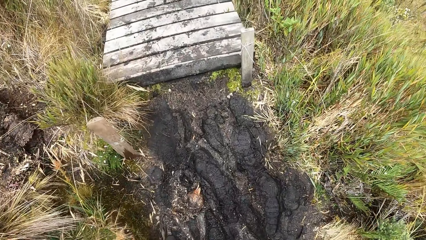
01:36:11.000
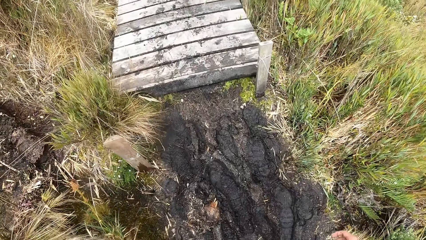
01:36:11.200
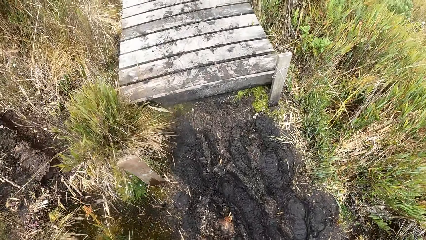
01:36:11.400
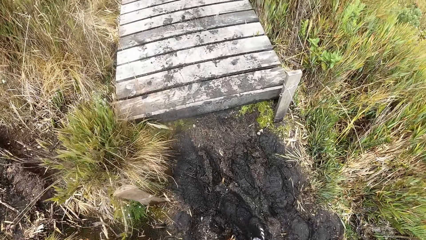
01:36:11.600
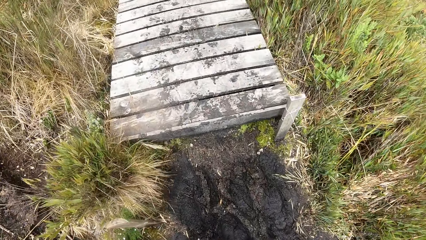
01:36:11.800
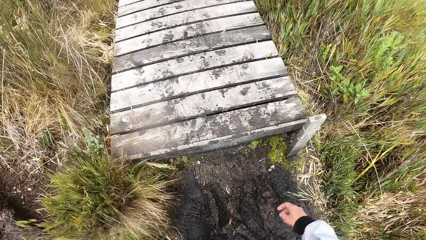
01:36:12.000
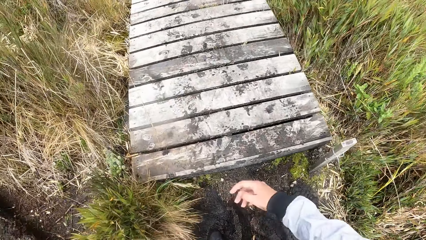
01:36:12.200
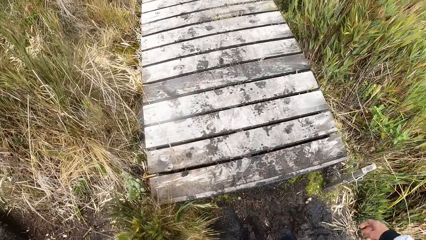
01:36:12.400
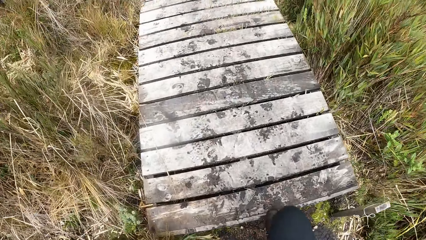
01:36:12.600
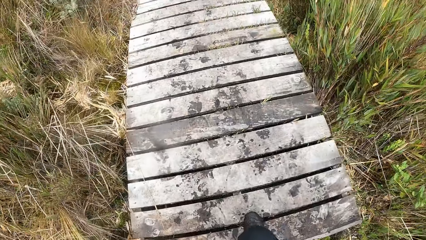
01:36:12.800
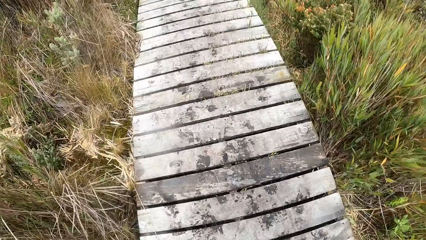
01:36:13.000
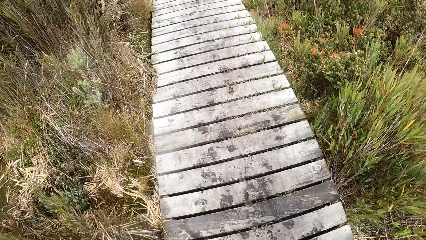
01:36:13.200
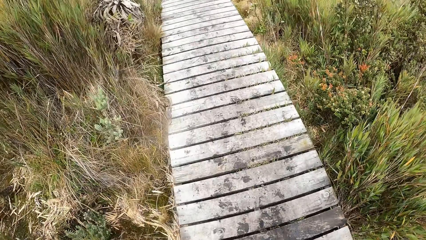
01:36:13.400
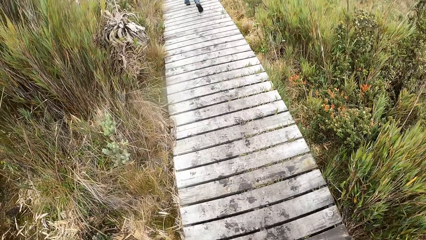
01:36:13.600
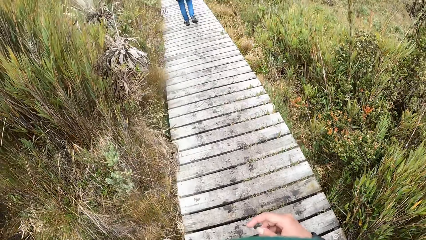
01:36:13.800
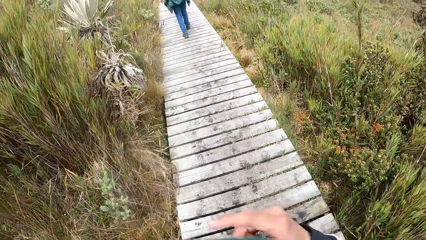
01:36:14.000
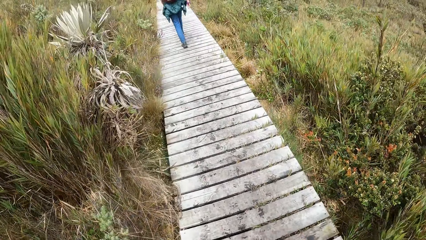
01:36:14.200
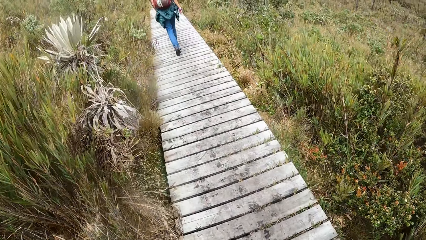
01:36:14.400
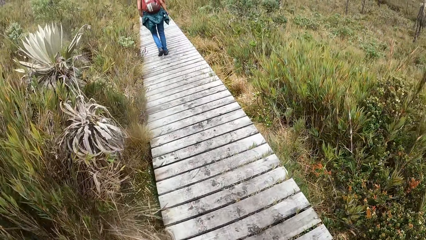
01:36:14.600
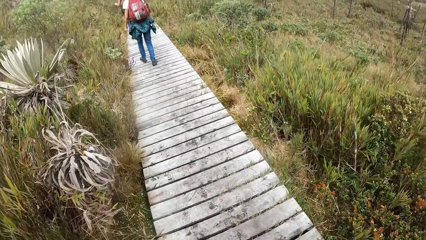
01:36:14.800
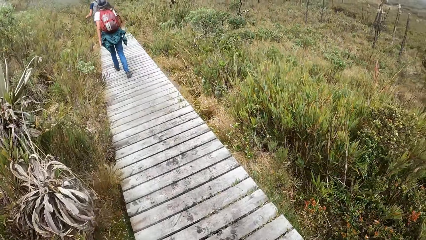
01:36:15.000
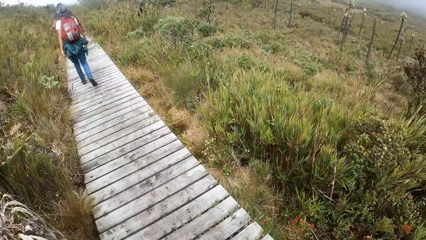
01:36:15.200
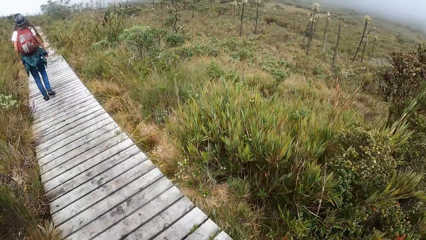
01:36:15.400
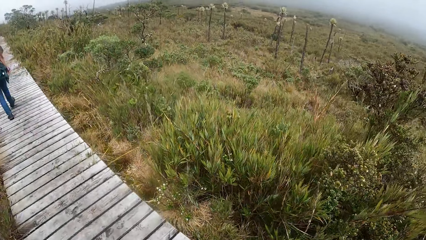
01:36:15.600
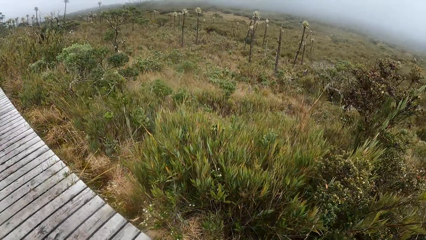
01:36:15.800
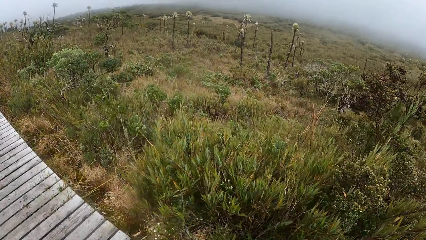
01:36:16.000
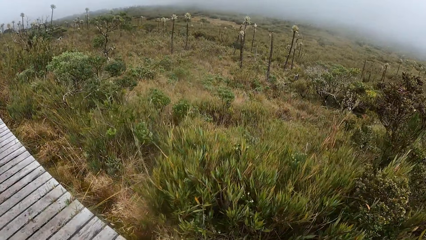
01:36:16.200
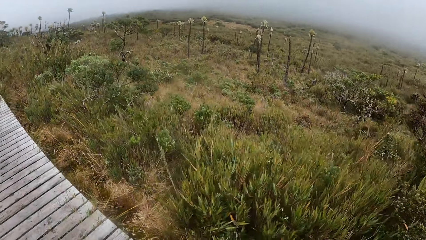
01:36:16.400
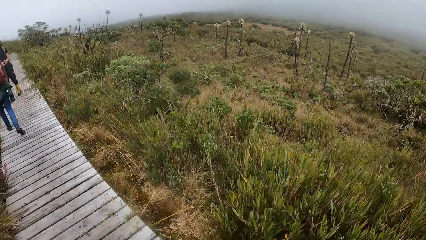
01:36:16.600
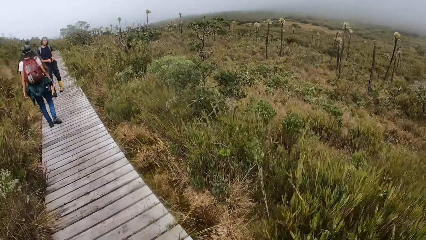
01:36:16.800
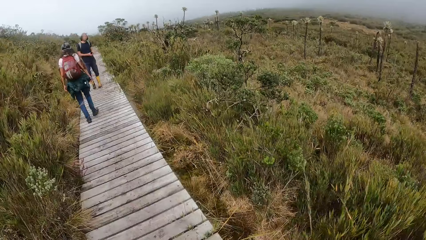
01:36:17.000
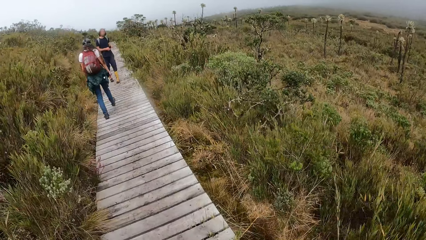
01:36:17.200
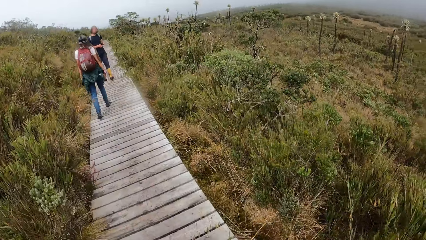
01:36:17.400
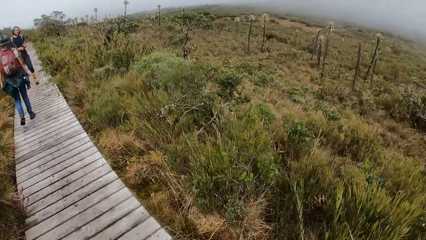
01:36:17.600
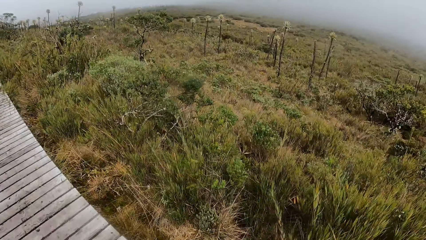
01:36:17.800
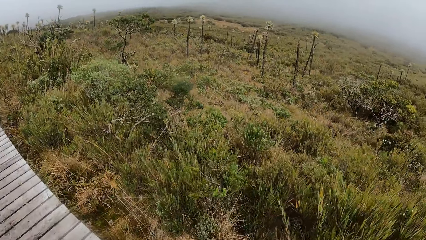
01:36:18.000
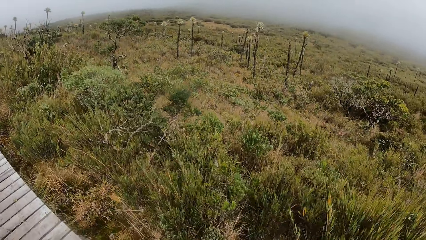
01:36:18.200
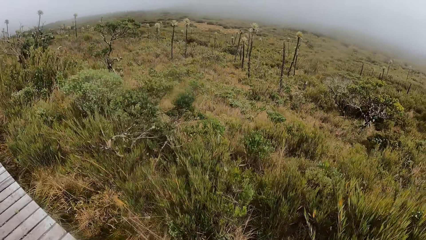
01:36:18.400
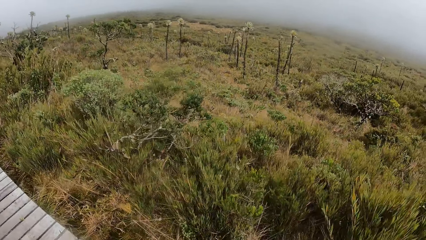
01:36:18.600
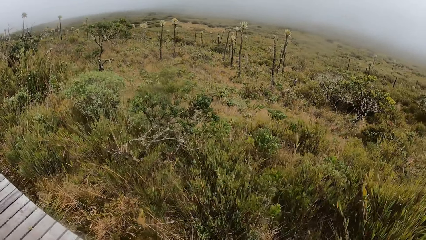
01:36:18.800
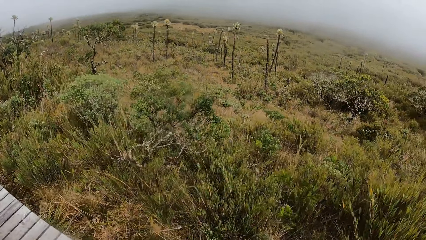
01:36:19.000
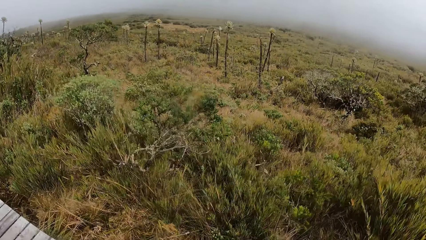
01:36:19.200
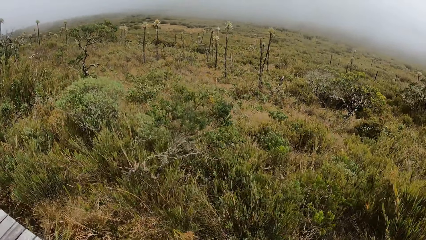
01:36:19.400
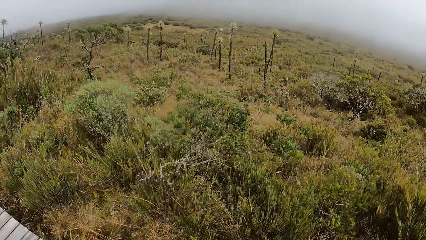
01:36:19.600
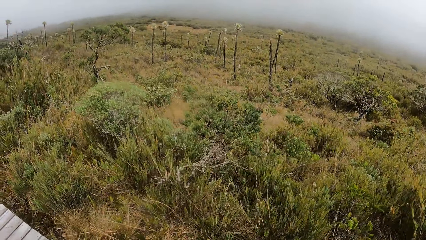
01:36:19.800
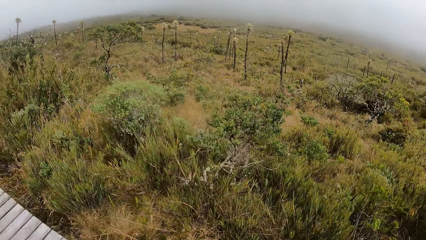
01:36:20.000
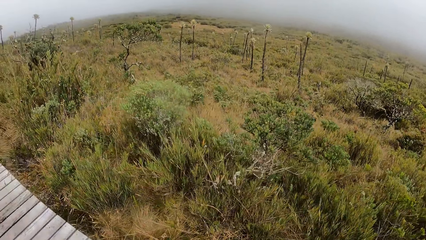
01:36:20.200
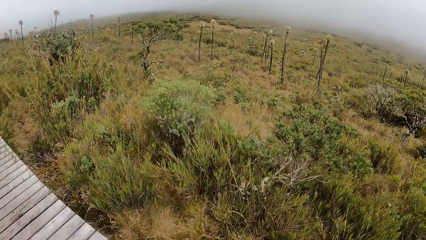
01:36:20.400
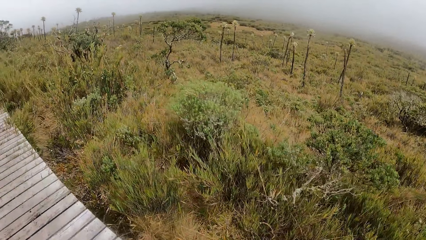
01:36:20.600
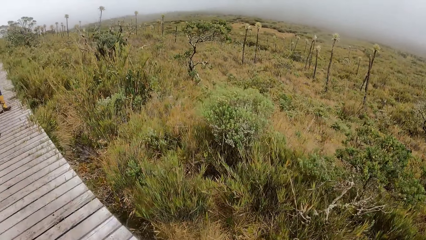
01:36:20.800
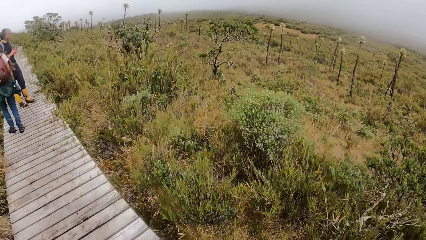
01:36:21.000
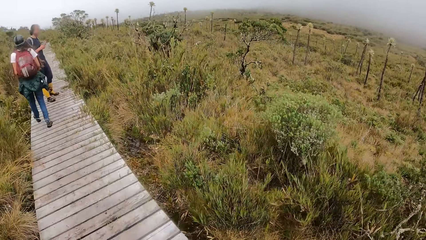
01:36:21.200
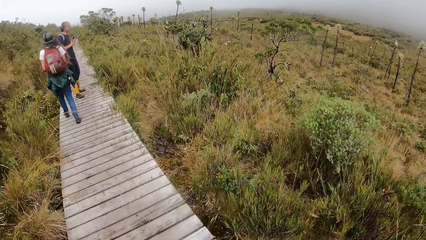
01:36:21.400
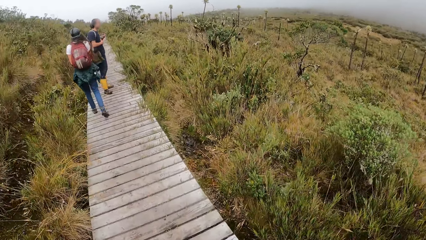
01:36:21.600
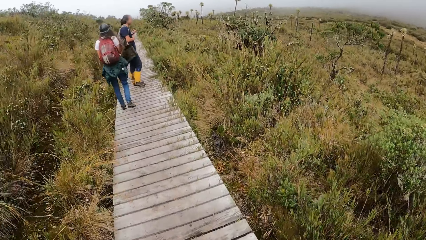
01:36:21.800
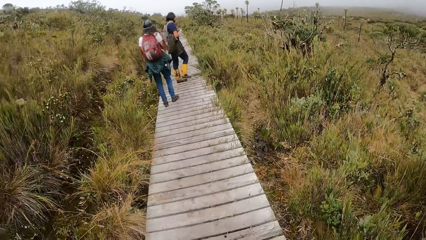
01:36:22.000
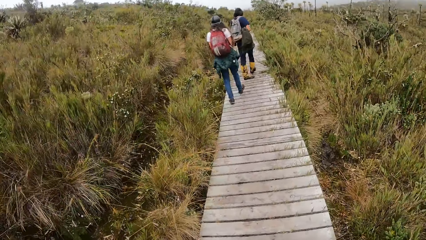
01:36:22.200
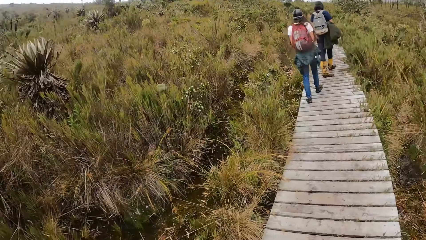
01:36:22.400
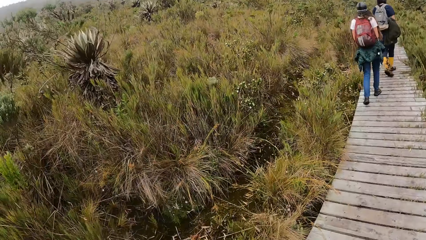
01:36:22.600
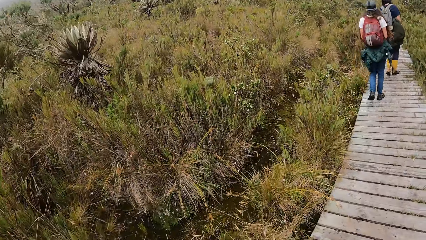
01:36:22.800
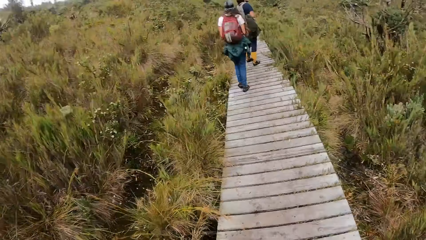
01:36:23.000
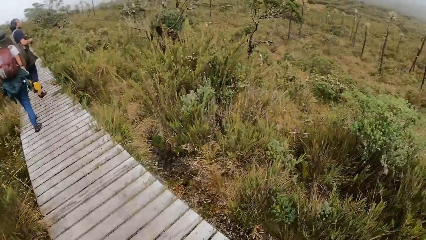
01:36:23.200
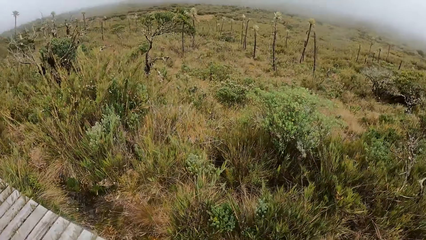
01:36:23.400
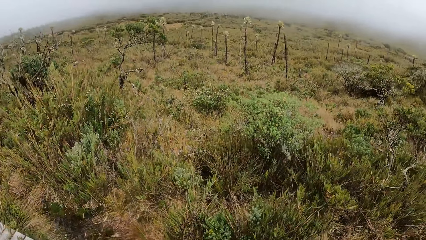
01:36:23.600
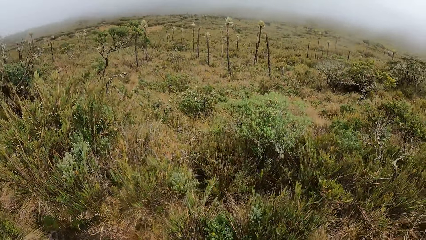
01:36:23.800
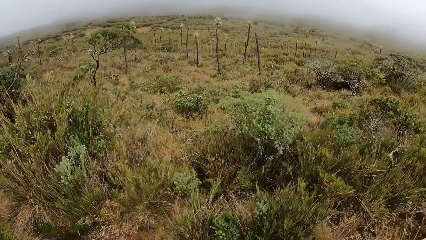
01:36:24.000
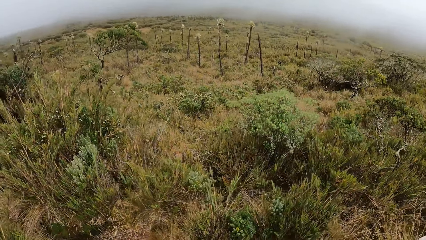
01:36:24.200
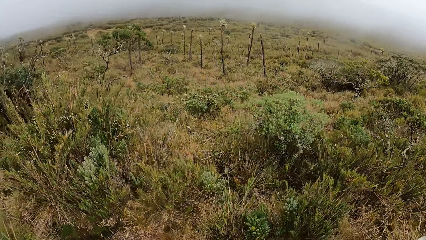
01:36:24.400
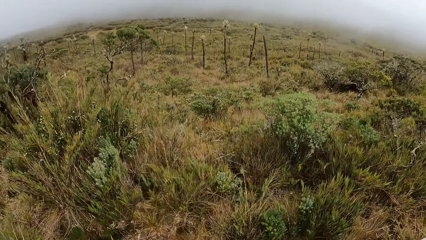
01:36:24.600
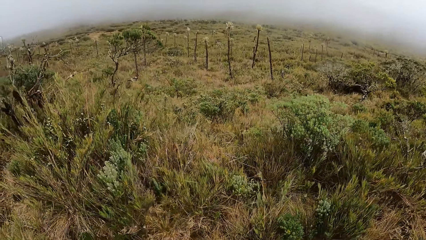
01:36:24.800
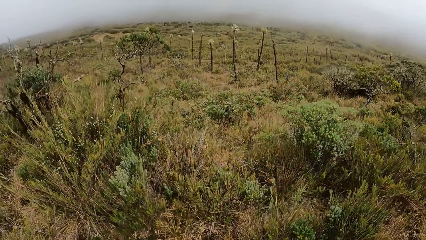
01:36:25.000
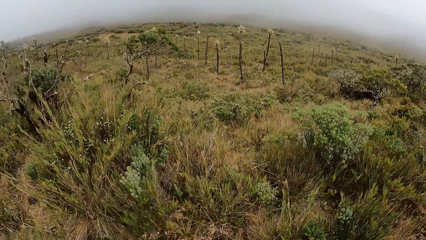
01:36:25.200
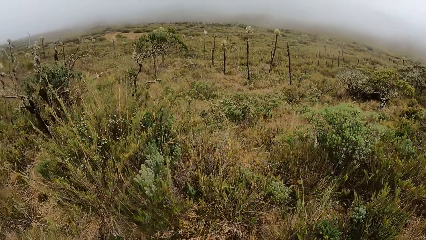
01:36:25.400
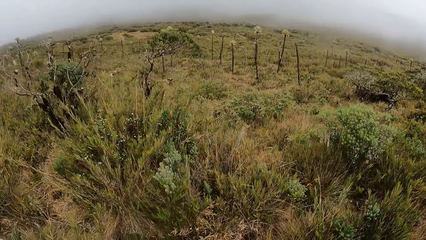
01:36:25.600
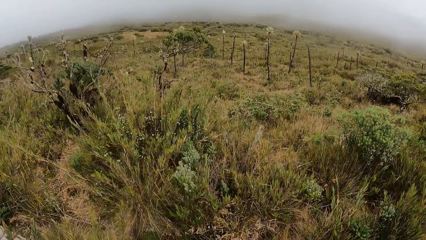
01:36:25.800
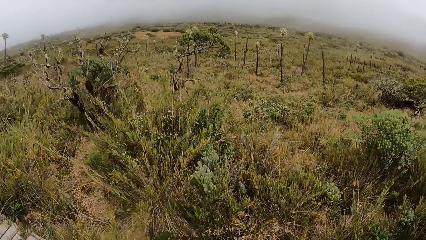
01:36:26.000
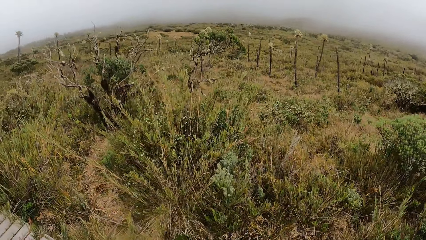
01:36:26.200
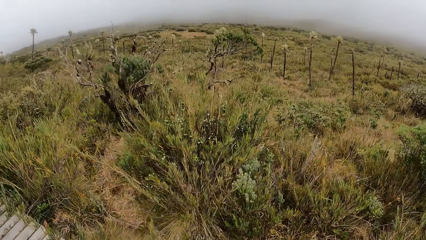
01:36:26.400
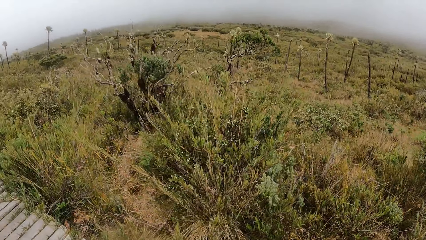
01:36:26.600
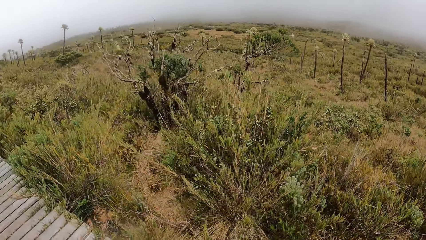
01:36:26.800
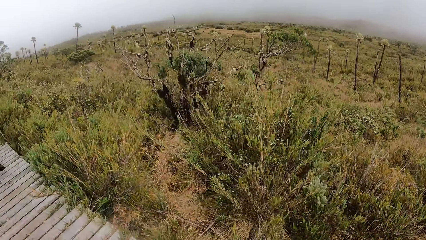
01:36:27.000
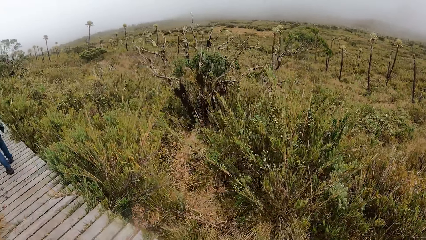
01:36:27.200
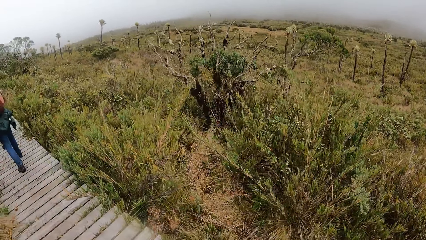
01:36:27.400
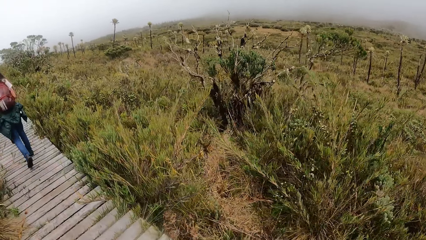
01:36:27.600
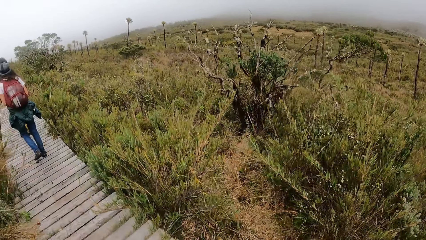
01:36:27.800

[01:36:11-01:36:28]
The camera wearer walks on the trail. They stare at the field.
